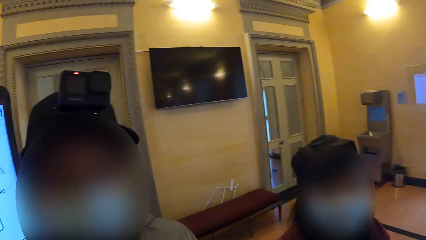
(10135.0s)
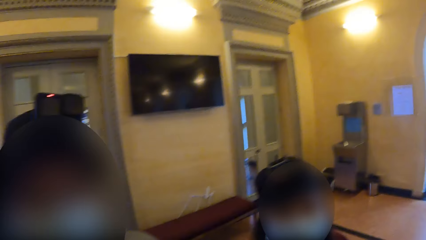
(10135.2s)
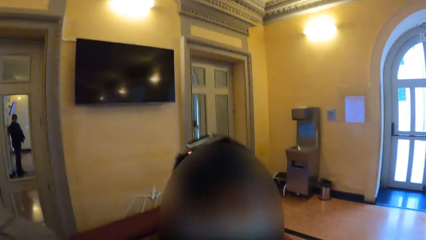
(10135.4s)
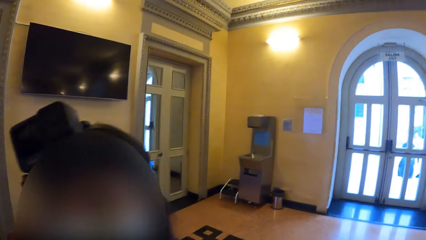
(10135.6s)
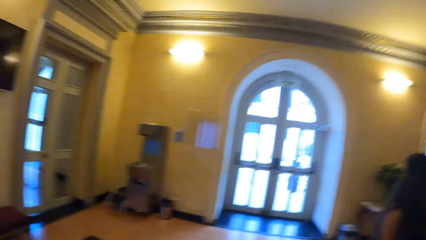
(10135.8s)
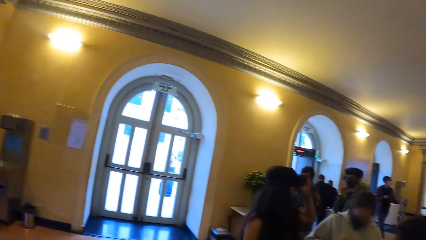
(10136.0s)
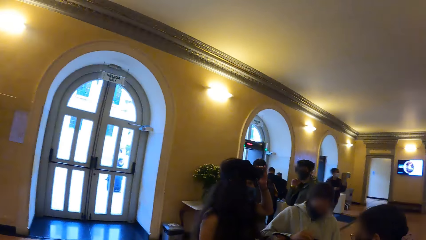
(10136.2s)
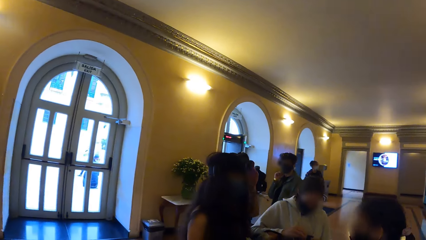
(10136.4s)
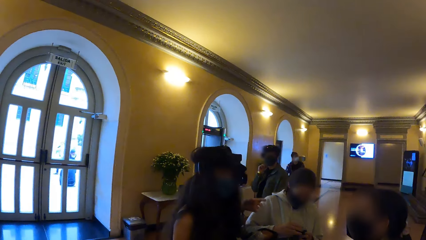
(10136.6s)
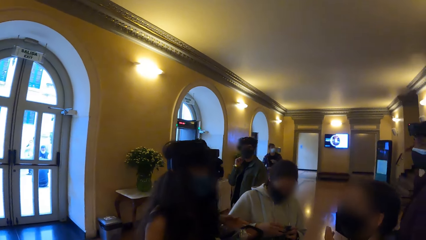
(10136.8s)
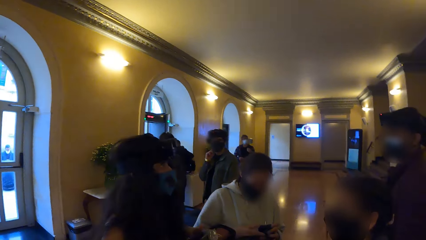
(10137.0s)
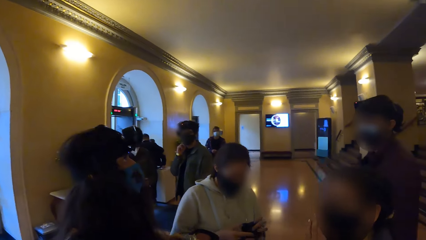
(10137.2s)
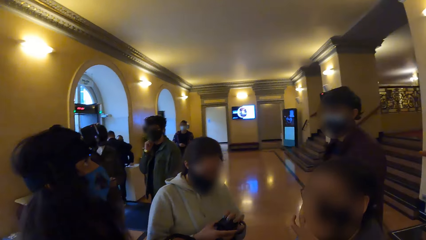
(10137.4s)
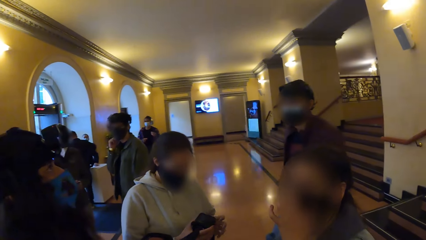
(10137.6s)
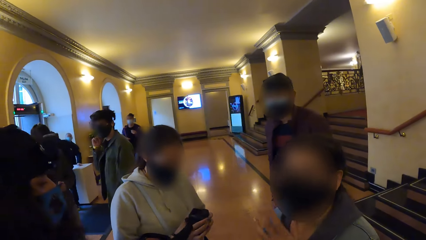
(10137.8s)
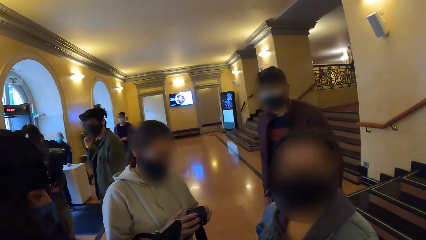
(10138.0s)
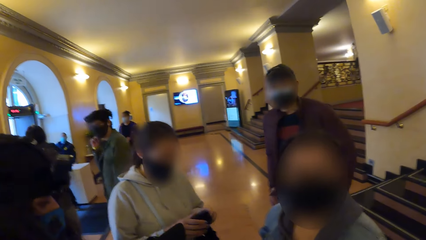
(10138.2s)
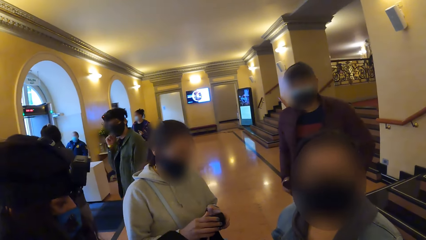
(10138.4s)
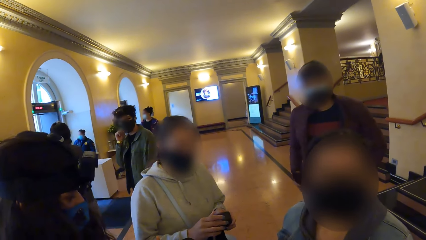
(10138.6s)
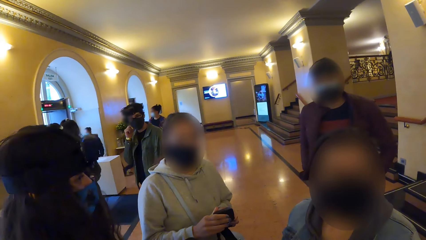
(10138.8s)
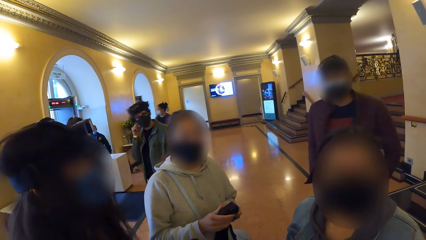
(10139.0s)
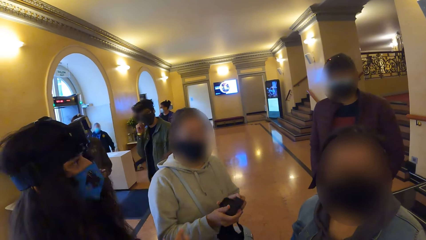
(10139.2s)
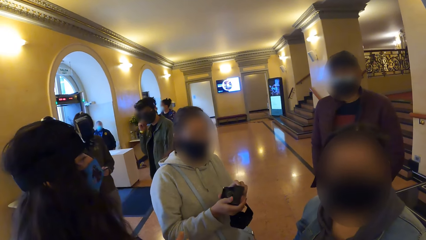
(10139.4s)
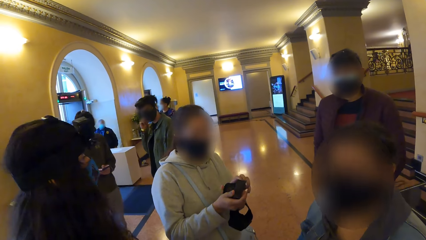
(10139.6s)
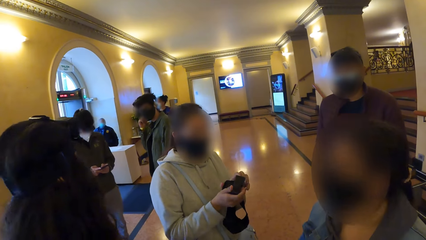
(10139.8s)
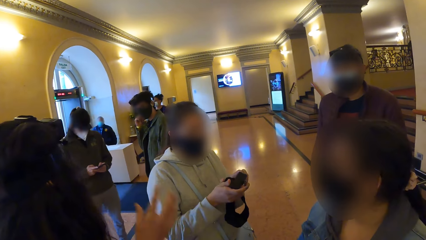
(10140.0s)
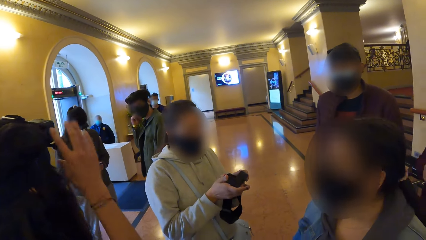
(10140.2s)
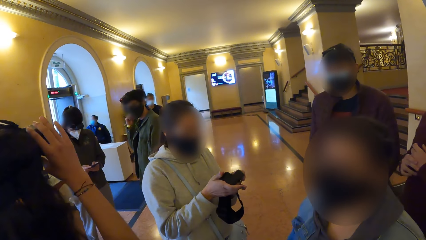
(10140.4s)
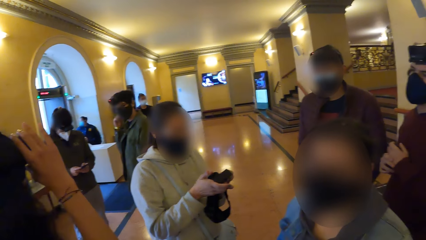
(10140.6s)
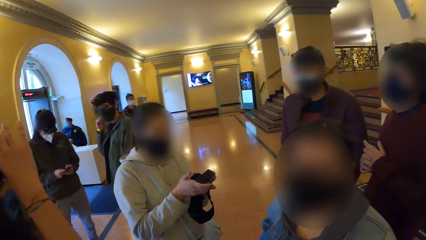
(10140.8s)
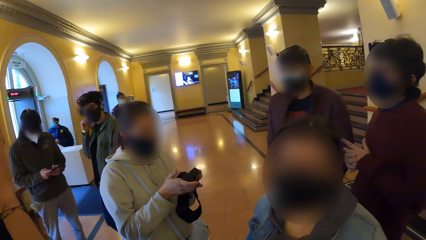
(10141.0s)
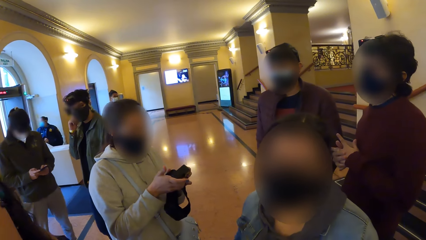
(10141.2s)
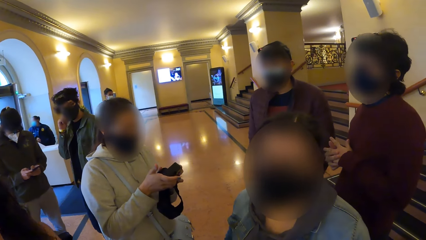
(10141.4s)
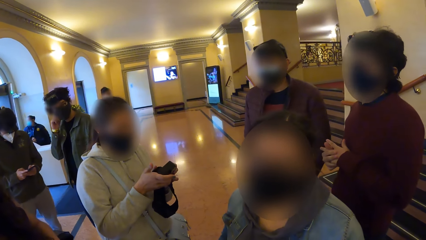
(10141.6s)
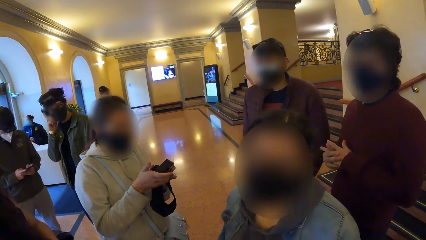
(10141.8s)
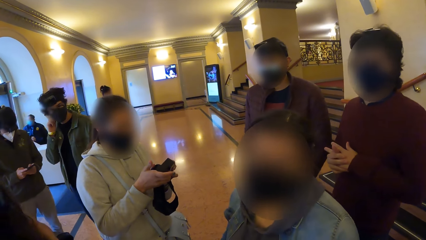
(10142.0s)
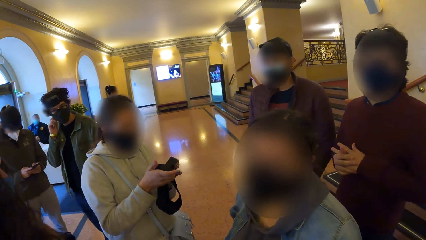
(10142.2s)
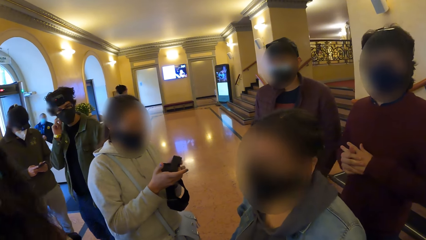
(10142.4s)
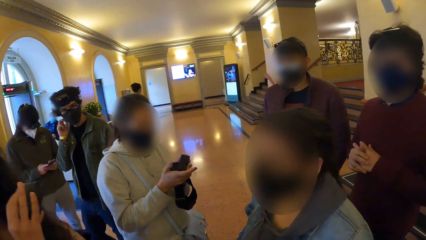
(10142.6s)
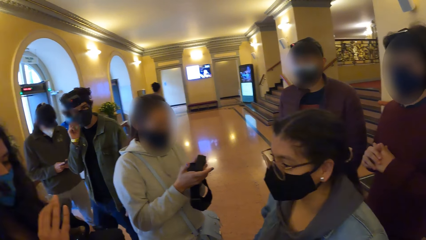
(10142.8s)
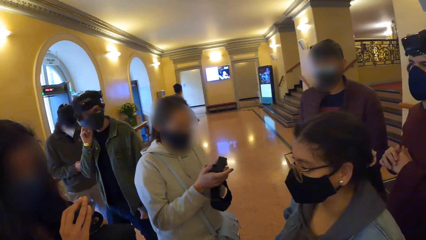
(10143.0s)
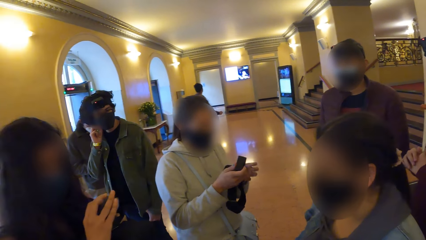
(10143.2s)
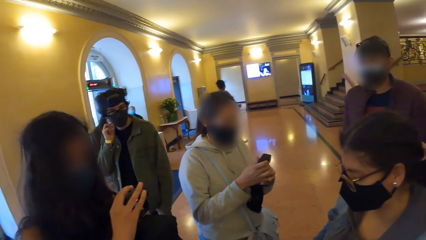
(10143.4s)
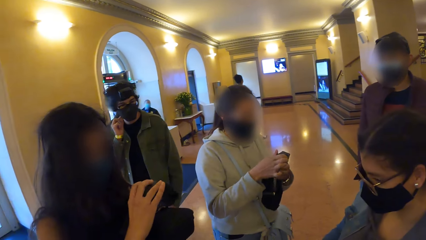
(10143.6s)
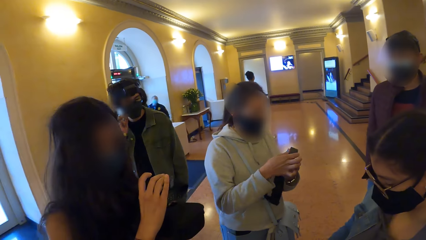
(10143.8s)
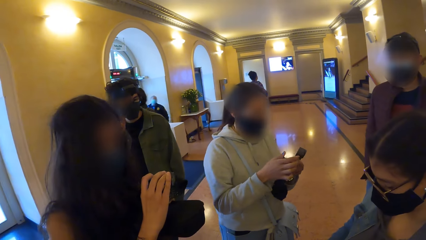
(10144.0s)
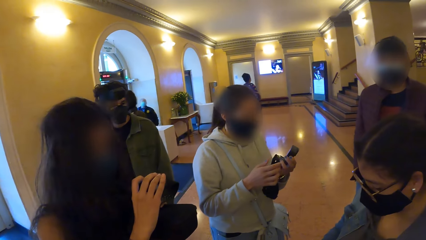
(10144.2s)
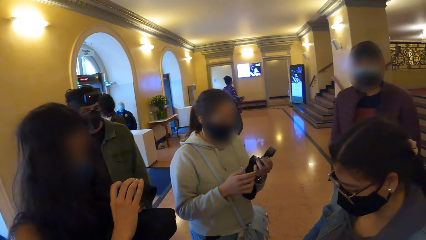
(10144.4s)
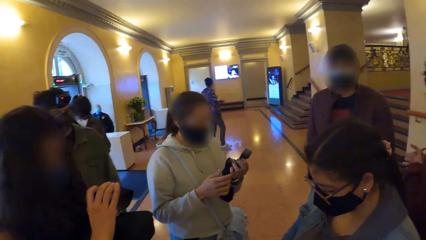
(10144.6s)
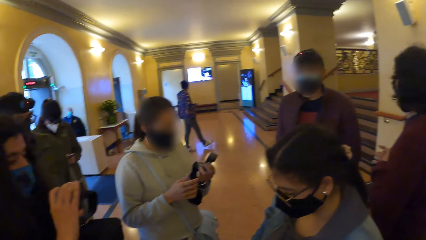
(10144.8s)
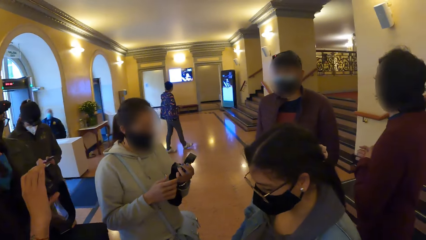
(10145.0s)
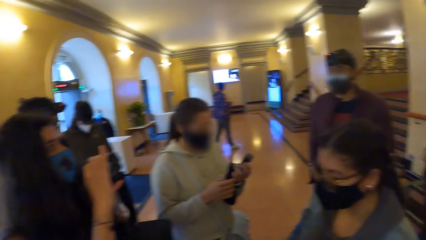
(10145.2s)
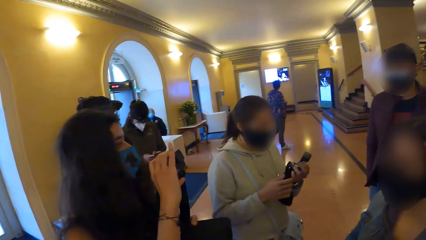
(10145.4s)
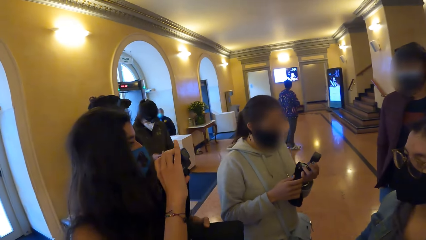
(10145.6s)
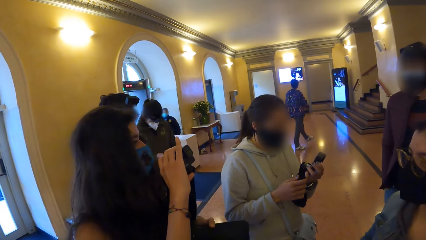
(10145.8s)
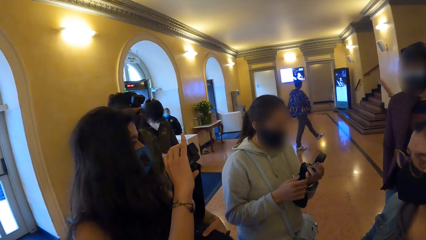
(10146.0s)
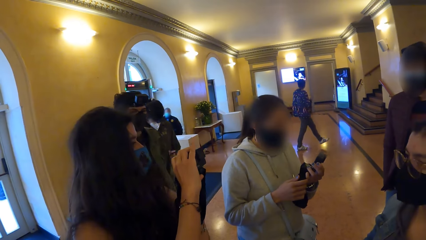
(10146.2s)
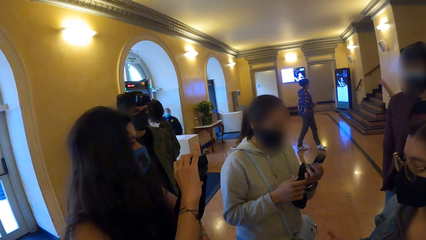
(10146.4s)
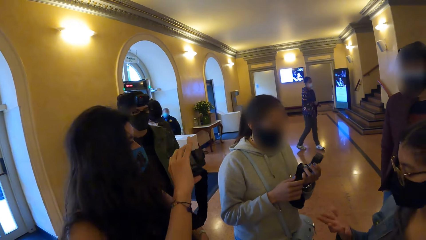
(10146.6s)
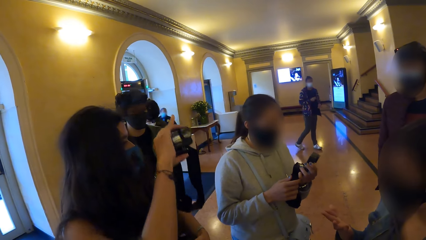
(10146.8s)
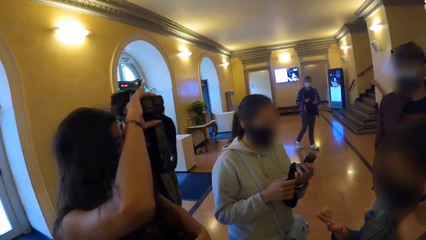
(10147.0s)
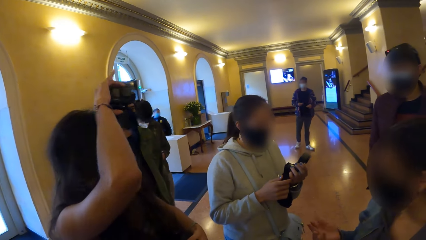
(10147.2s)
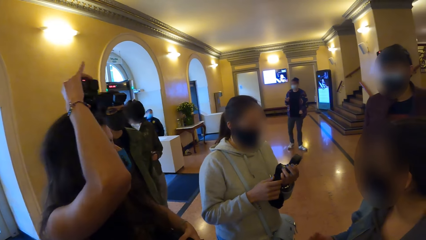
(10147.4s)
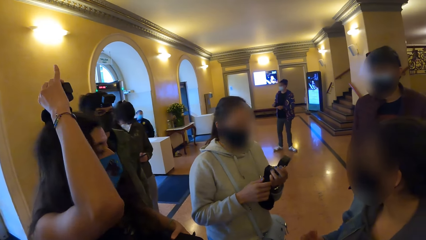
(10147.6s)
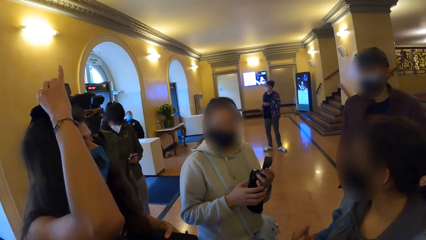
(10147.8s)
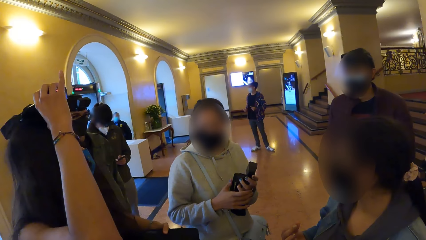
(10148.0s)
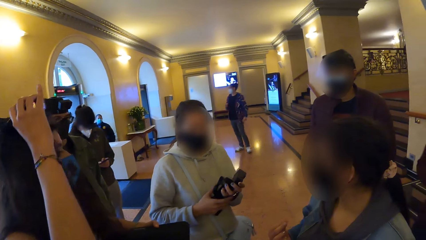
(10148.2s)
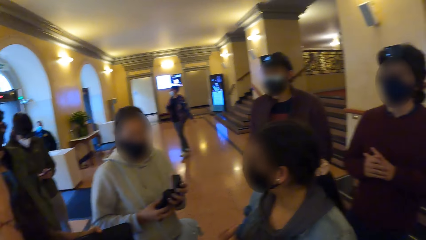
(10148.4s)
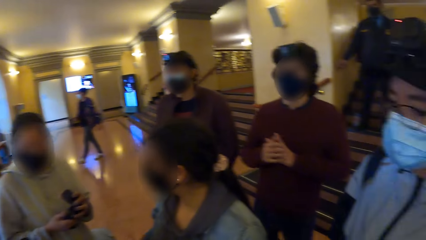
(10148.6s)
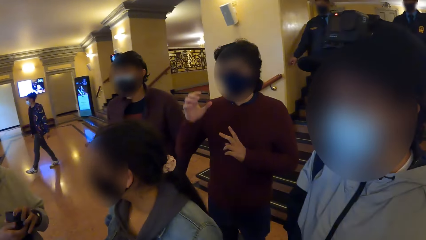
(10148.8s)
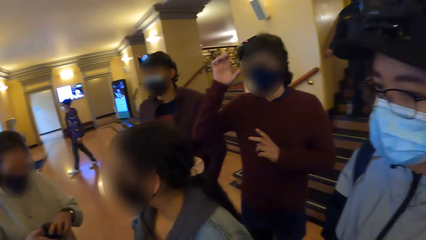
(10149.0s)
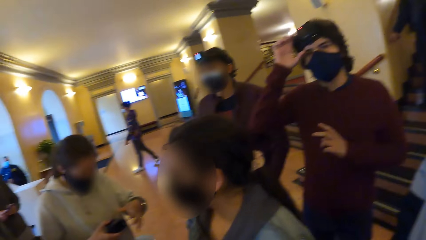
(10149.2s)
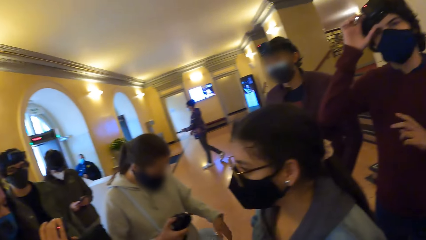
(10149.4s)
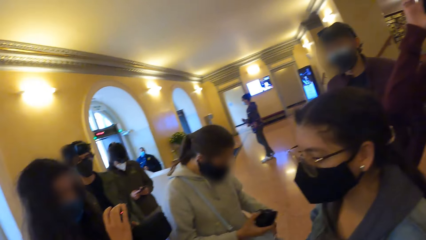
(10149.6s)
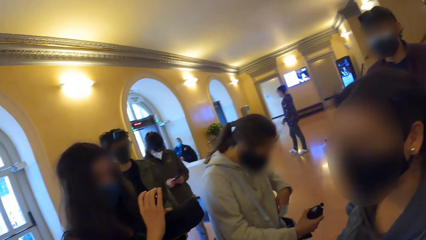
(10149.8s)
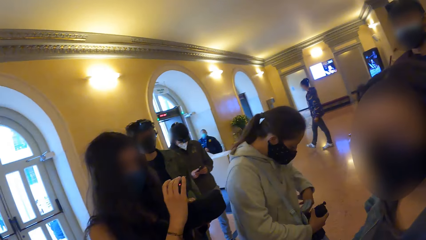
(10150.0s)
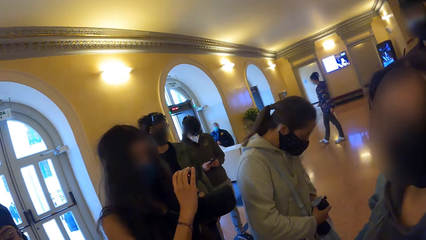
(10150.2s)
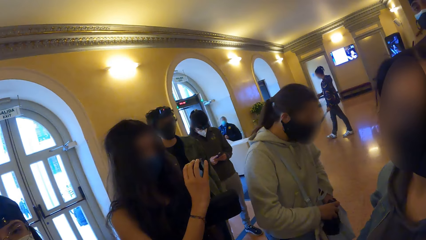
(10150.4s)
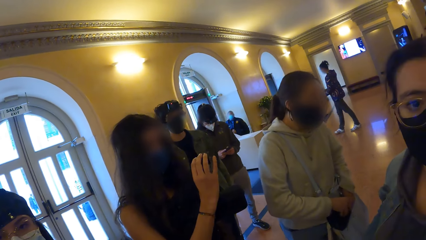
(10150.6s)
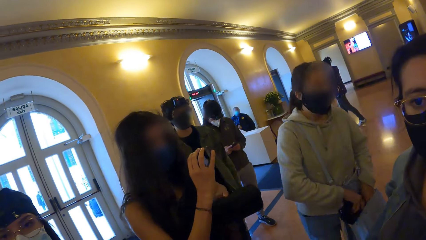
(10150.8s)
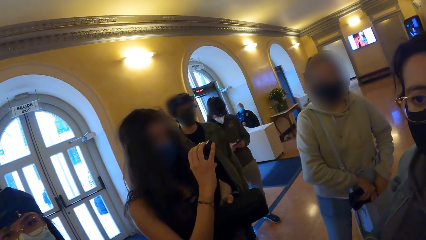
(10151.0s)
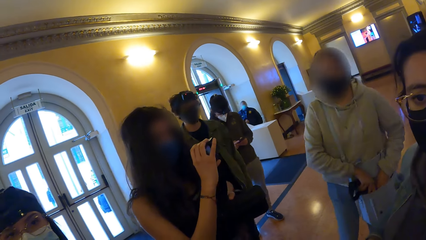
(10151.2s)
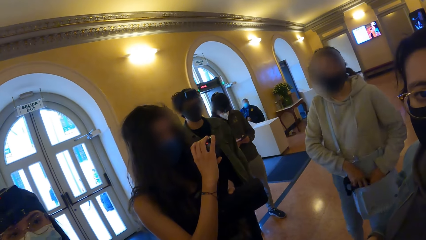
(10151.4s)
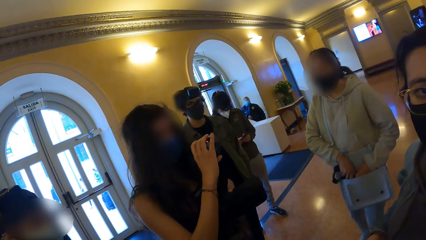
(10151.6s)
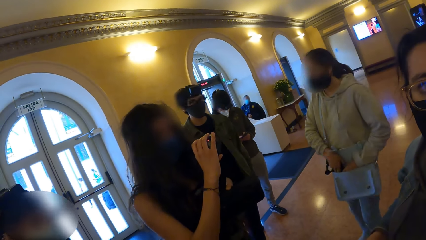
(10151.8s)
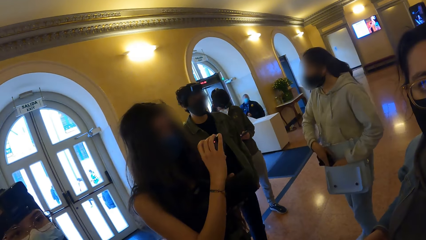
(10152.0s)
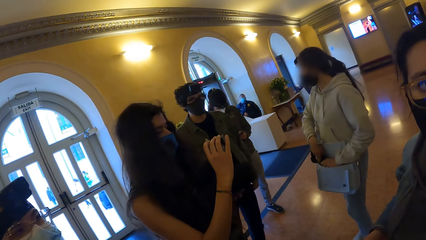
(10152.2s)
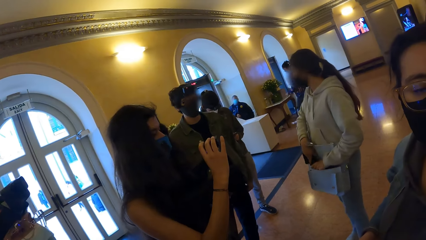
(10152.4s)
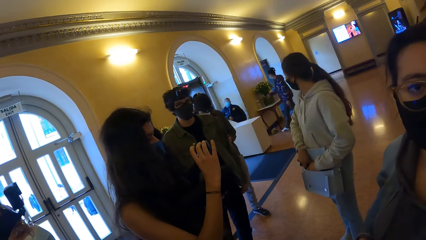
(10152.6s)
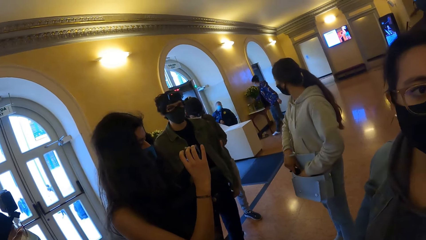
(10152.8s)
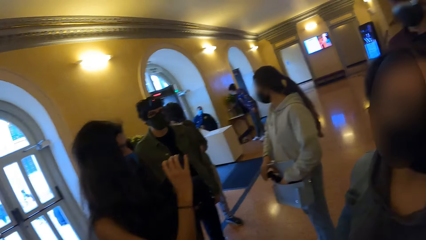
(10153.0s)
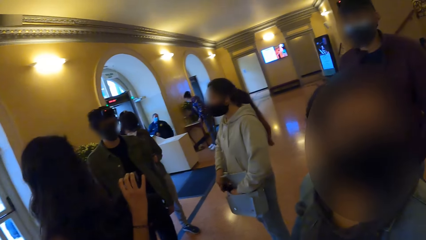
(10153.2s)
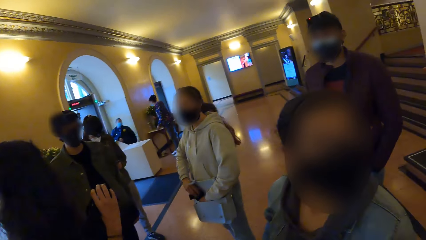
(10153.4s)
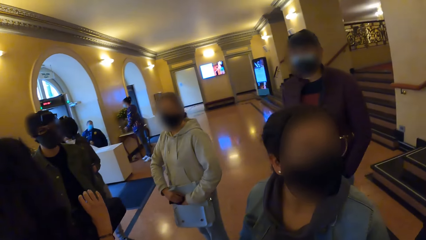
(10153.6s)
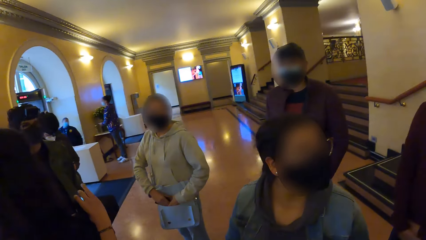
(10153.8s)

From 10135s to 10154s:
A woman holds the head camera in her hands. Another woman touches her nose mask with her left hand. A third woman adjusts her head camera with her right hand. The third woman operates the head camera with her hands. The third woman wears her head camera on her head with her right hand. A man touches his head camera with his right hand. The first woman opens her bag with her right hand. The third woman operates the head camera with her hands. The first woman puts the head camera in her bag with her hands.
